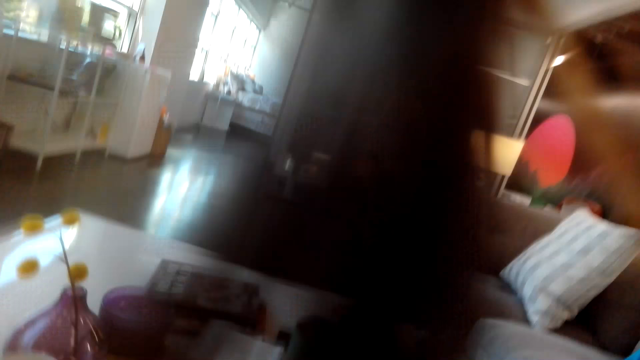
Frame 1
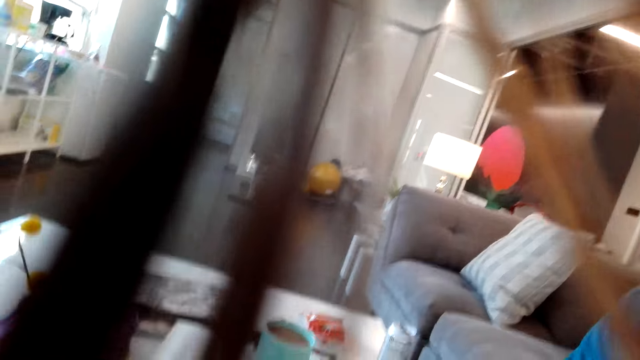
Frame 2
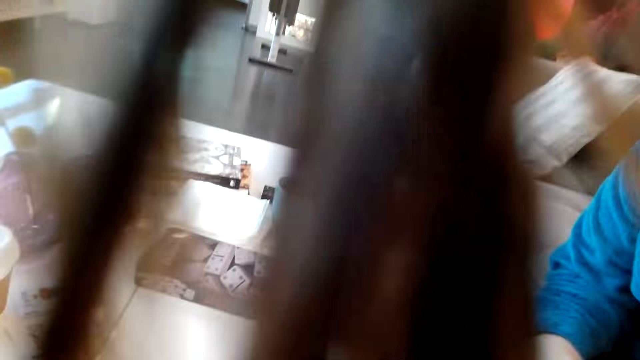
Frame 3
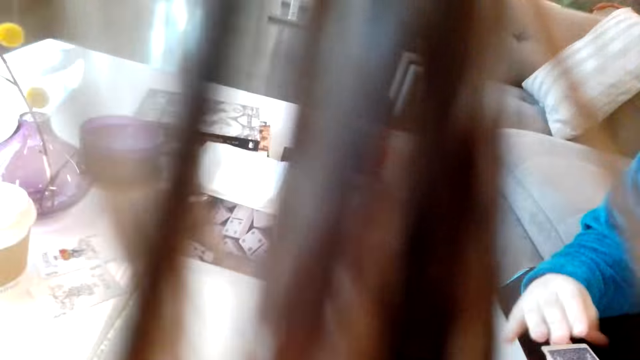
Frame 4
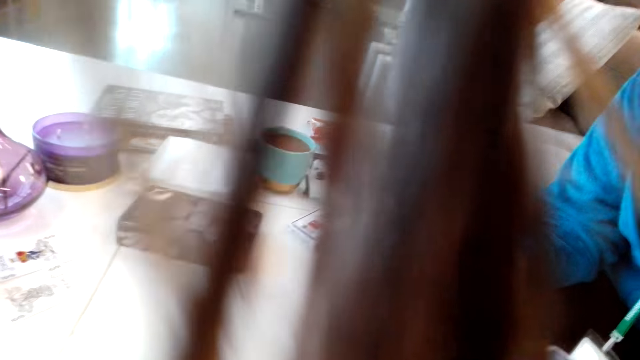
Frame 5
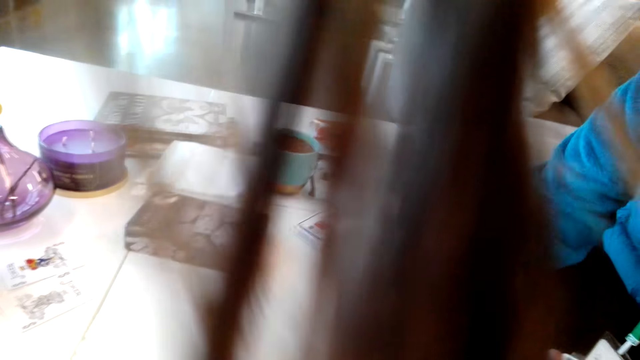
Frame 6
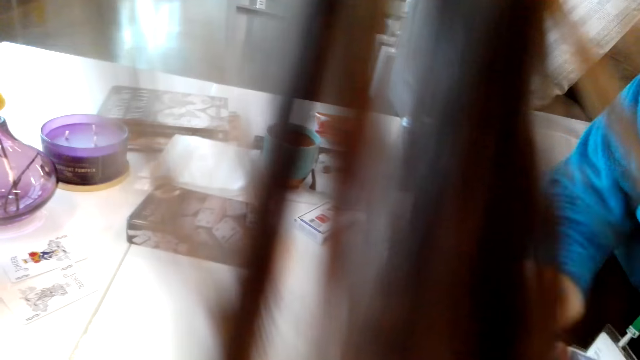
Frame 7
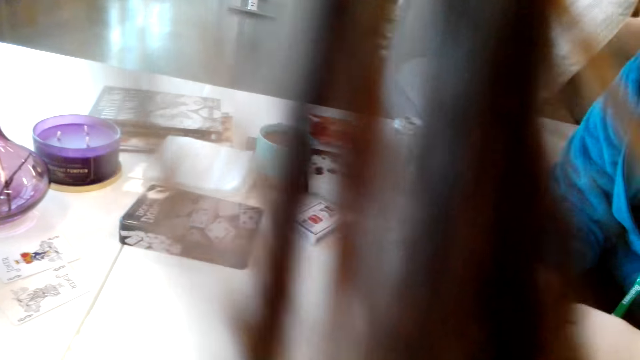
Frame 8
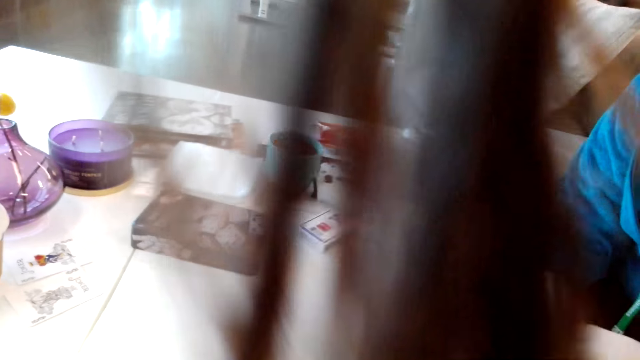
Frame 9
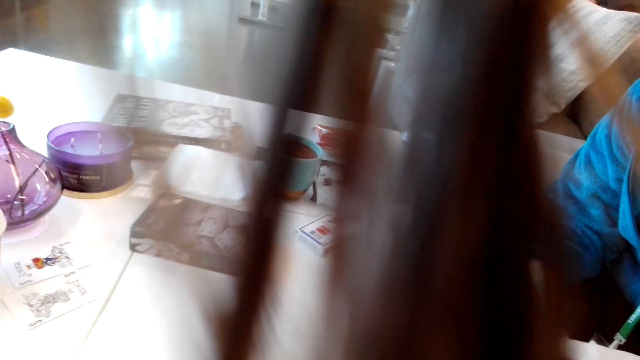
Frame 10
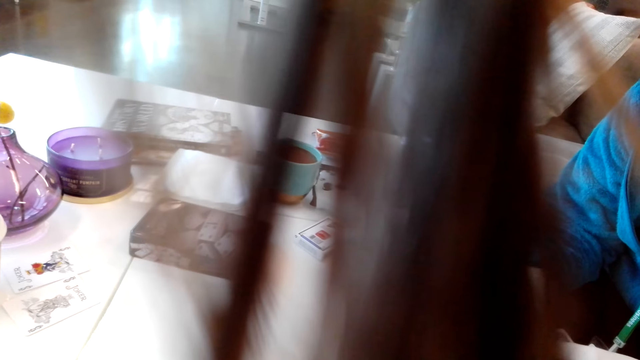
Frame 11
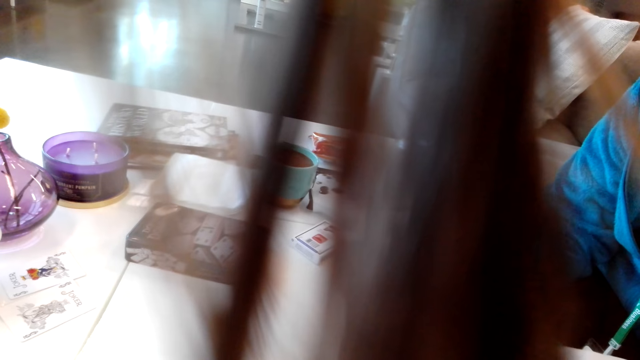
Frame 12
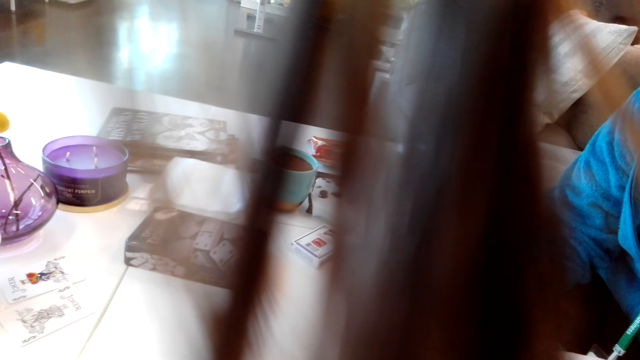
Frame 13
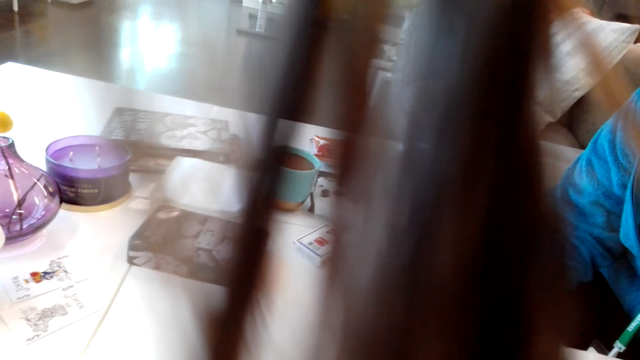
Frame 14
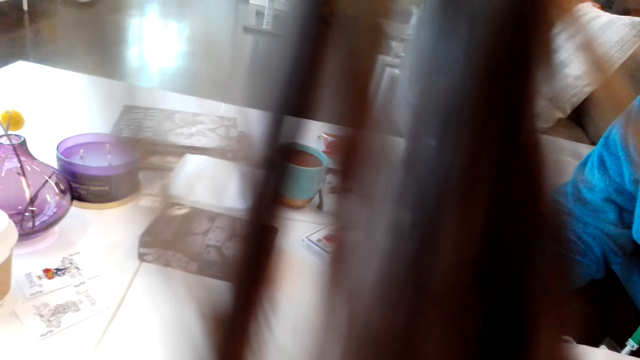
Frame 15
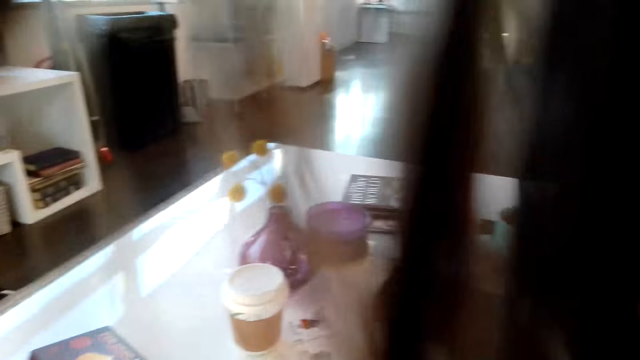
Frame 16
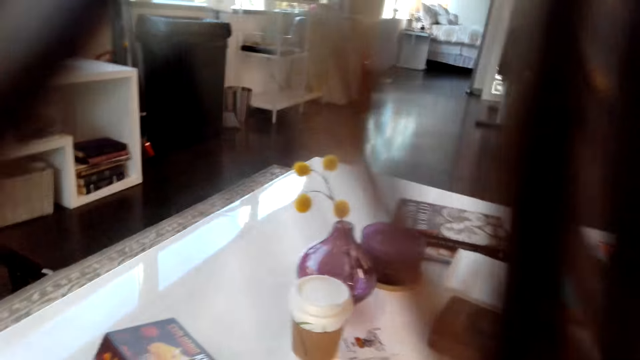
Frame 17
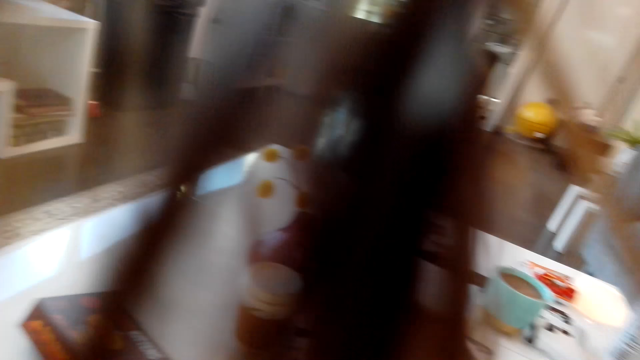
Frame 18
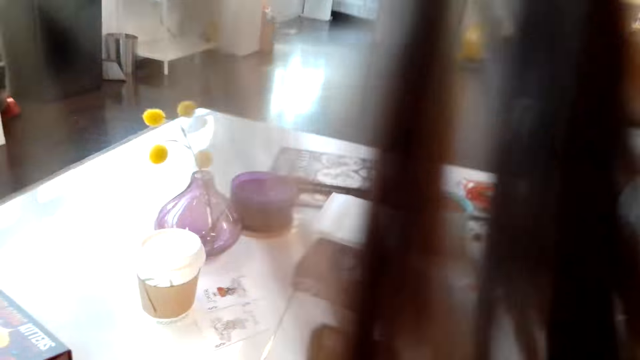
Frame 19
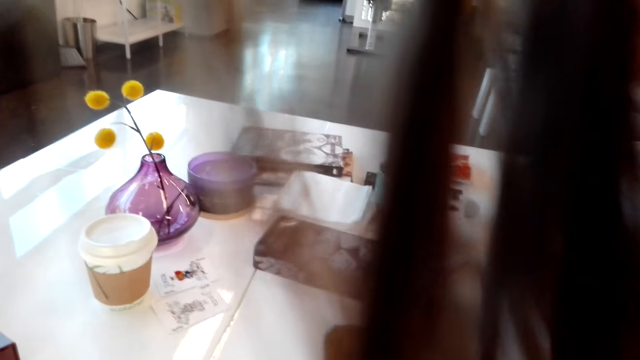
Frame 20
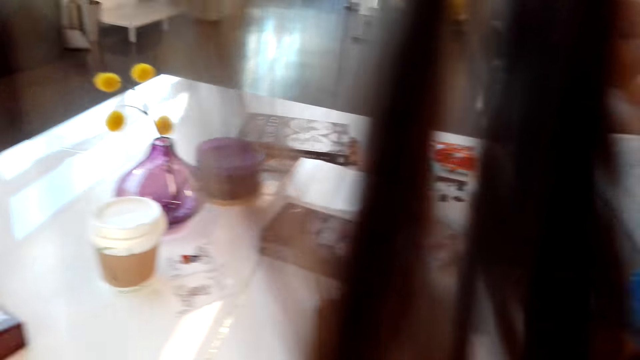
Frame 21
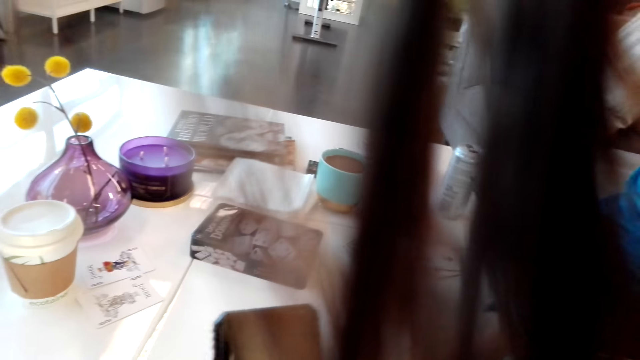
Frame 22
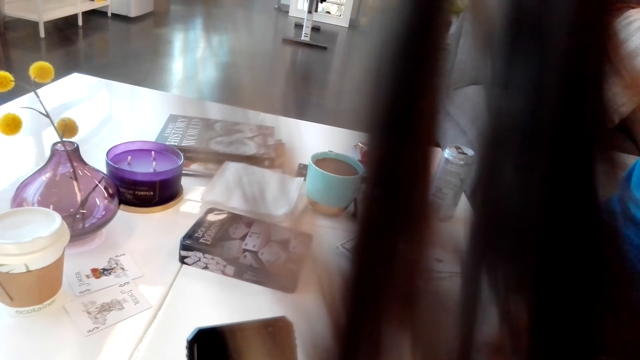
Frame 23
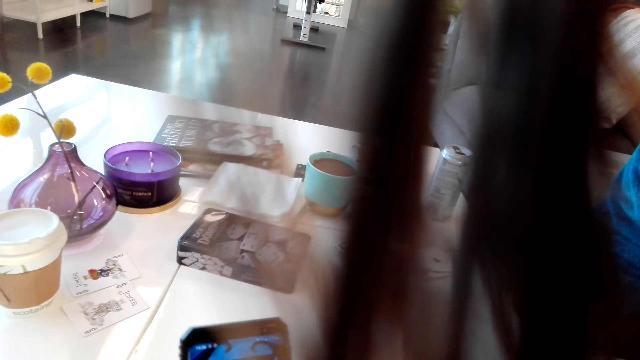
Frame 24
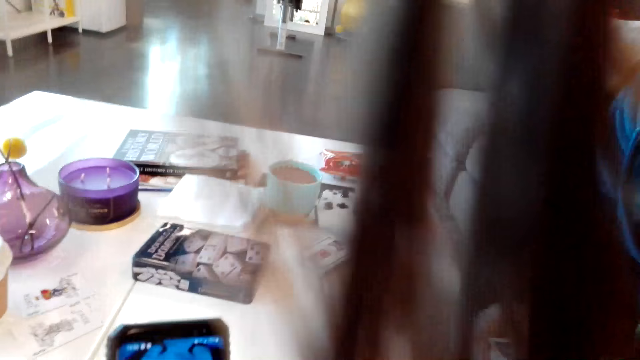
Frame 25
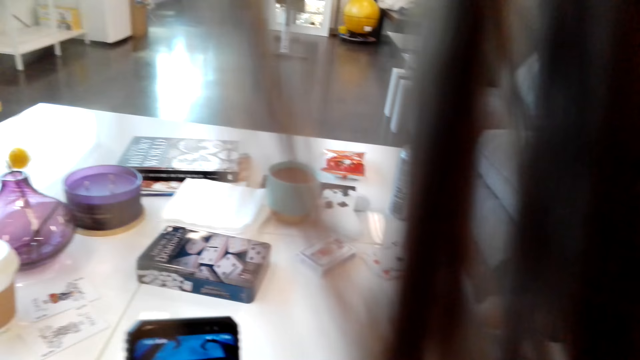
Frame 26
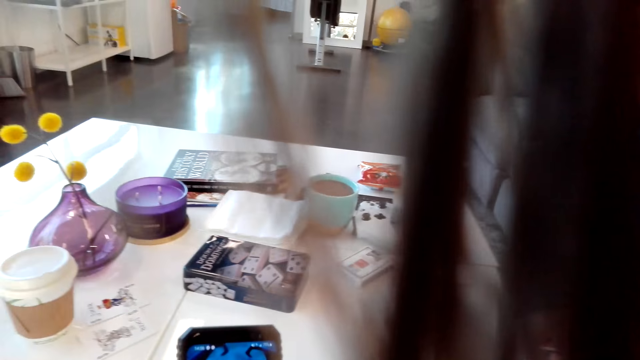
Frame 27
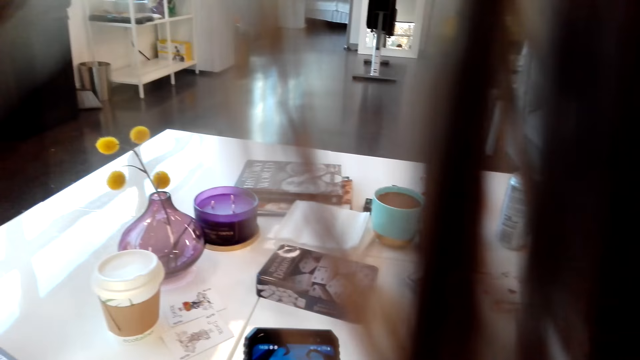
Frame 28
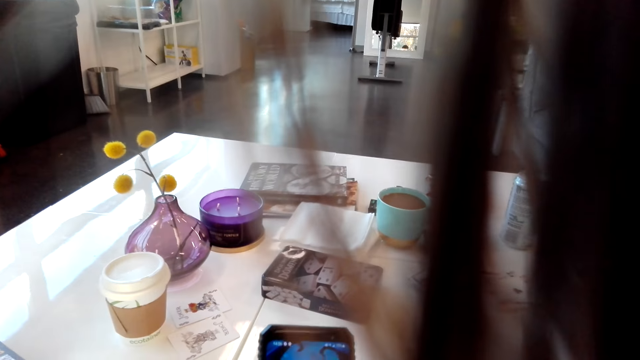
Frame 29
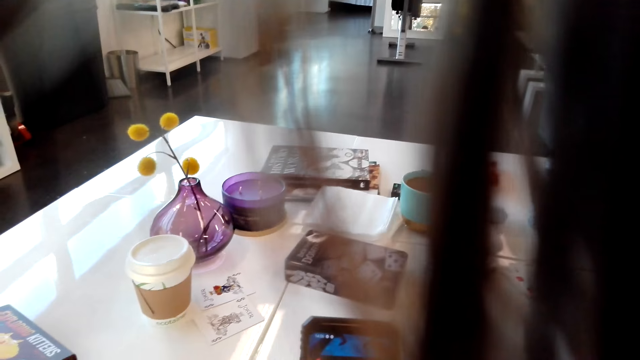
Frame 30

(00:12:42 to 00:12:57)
The man puts a card on the table. The camera wearer holds her phone. She uses the phone.

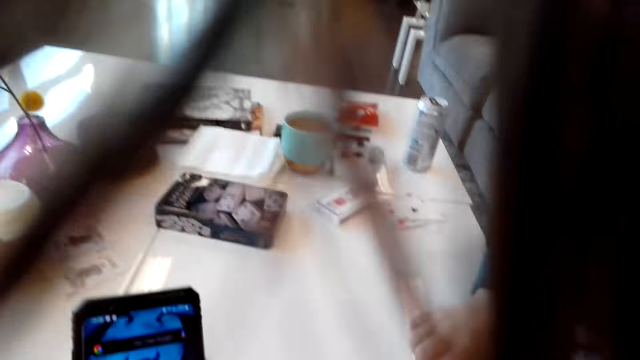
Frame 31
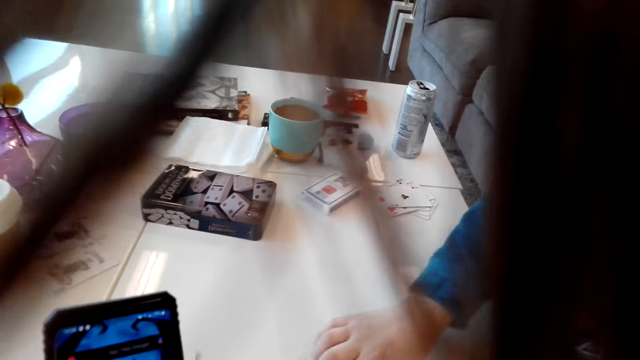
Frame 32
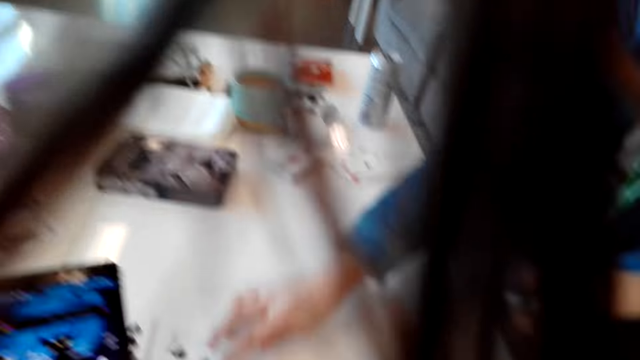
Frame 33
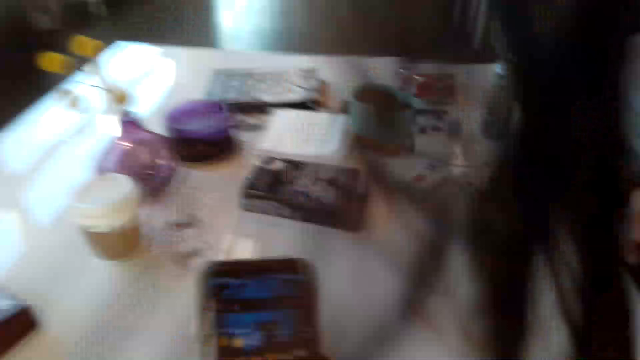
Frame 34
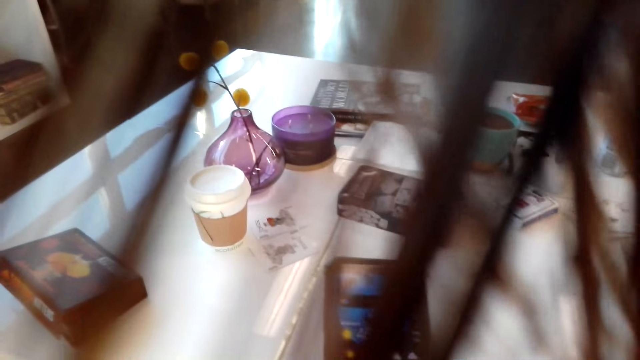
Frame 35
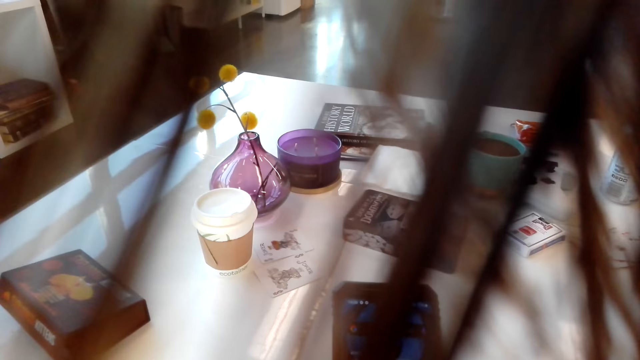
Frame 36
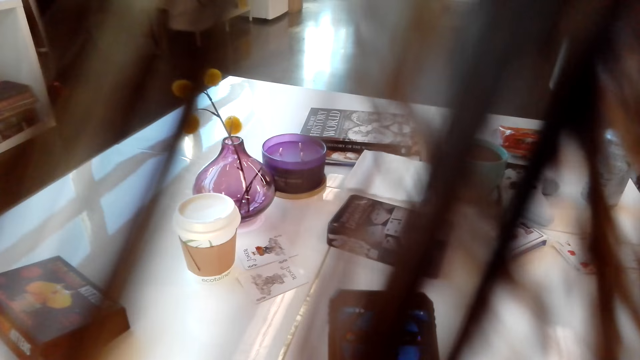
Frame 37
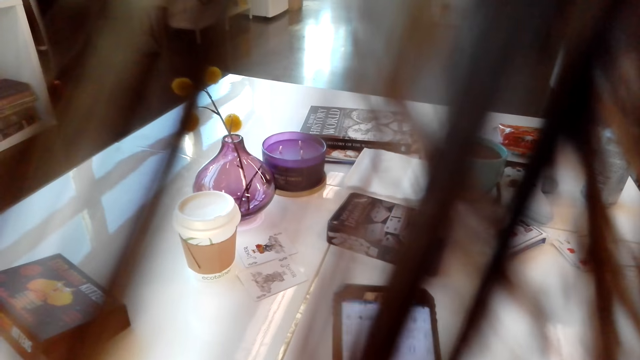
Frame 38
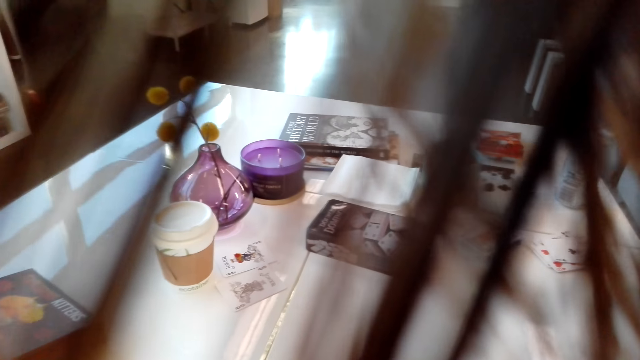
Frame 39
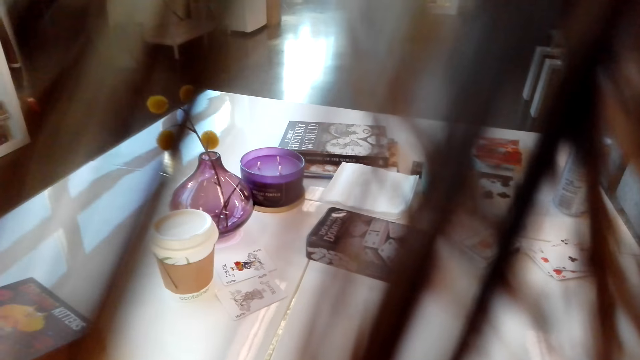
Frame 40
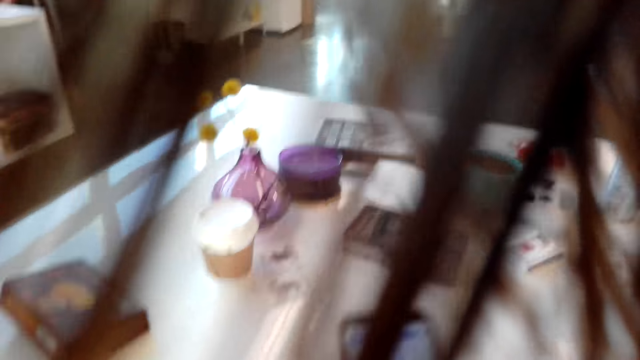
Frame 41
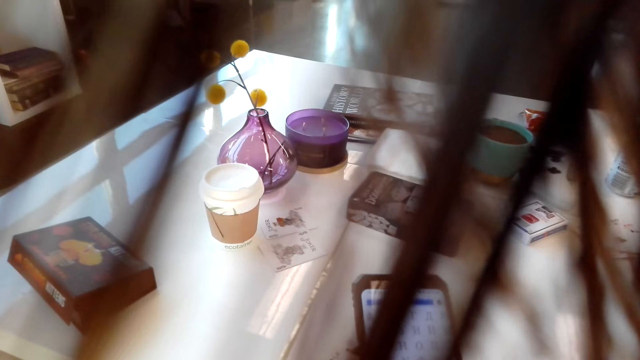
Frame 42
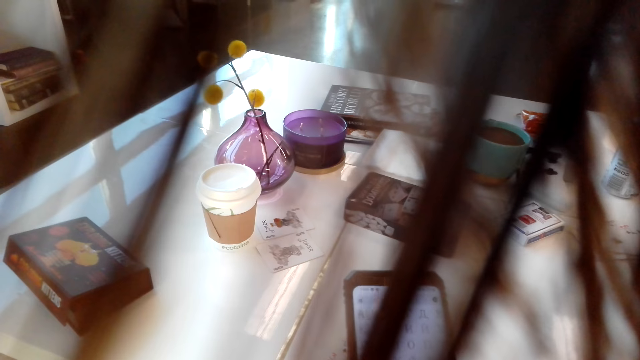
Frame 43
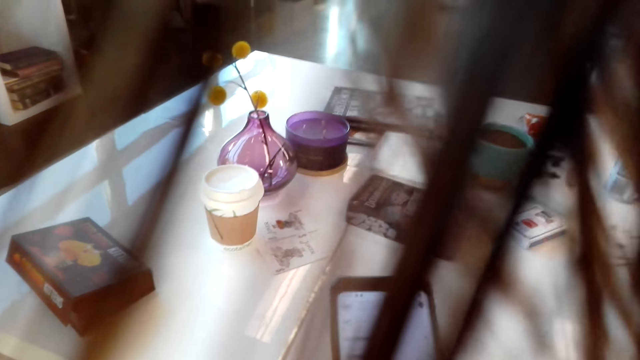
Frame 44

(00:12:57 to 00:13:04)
The camera wearer swipes through her phone.
